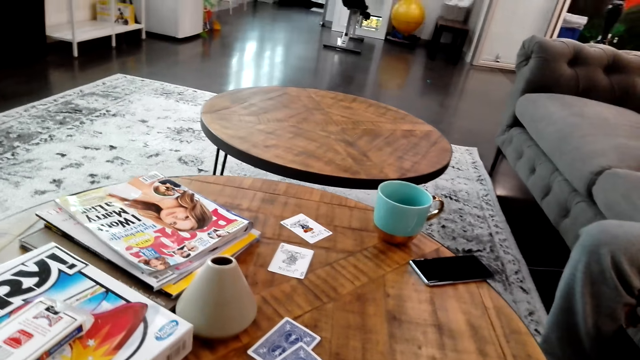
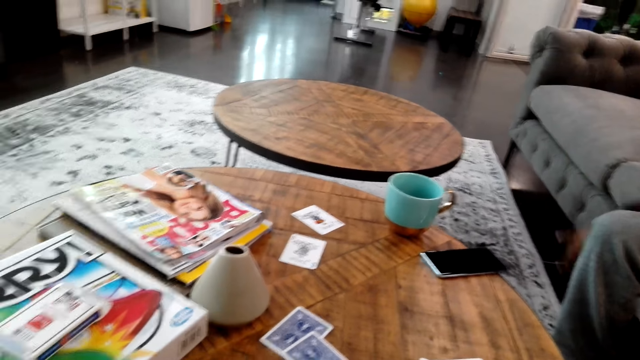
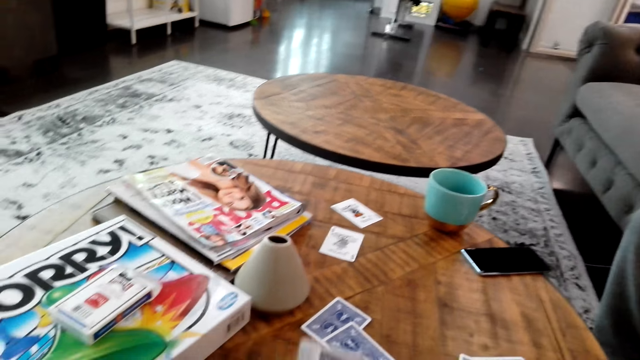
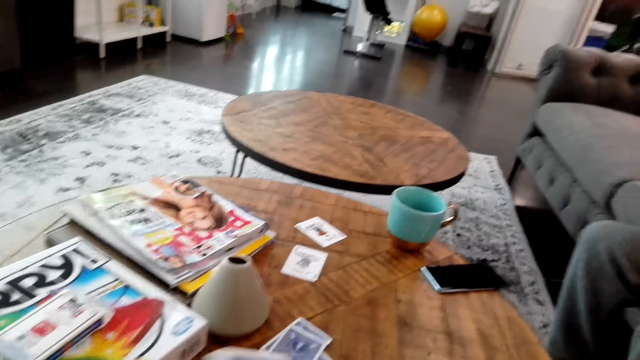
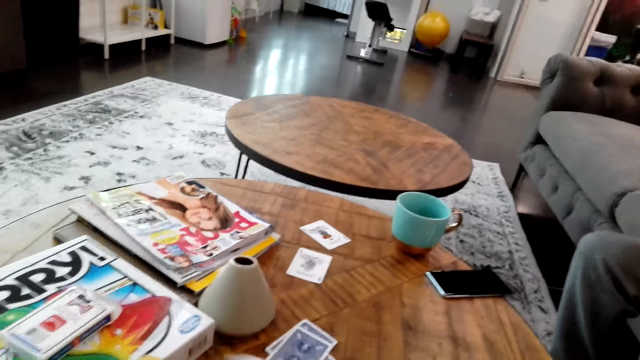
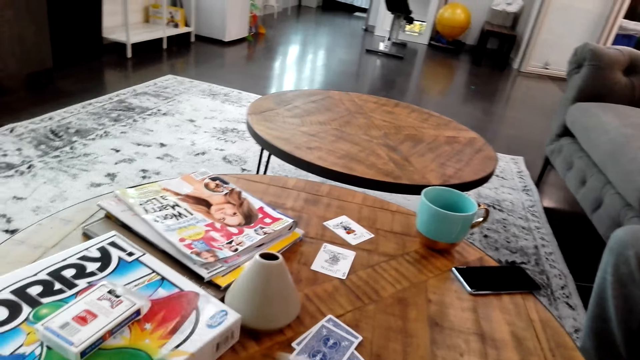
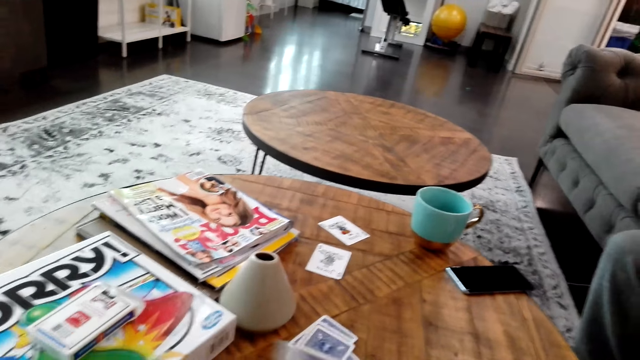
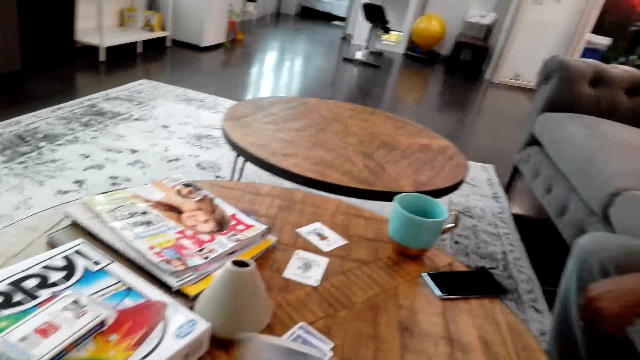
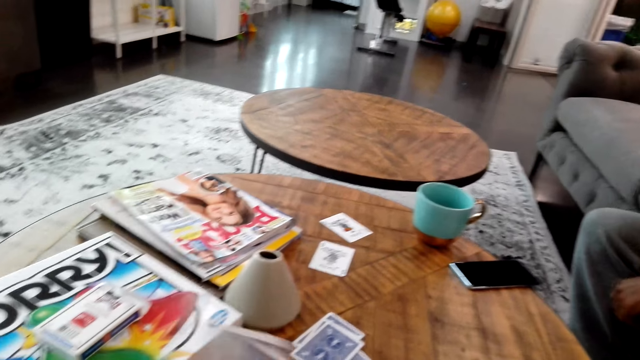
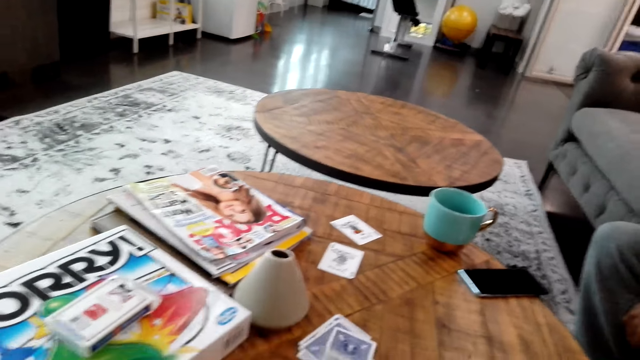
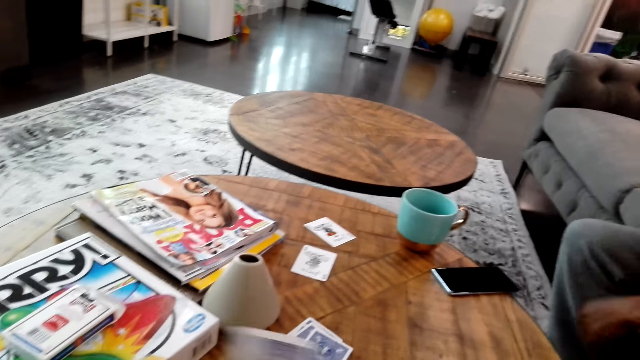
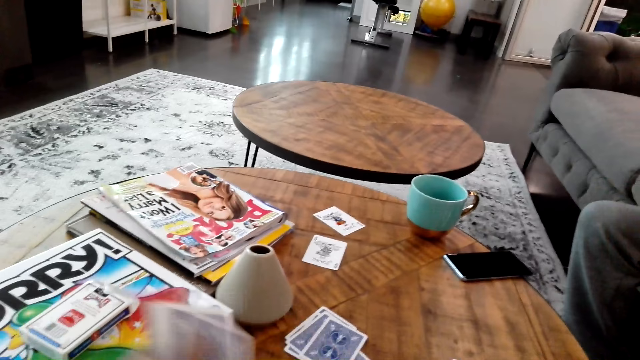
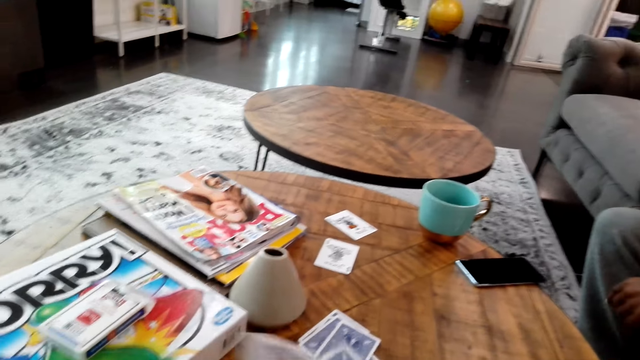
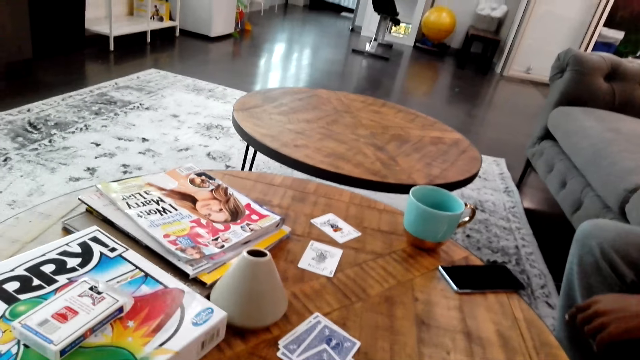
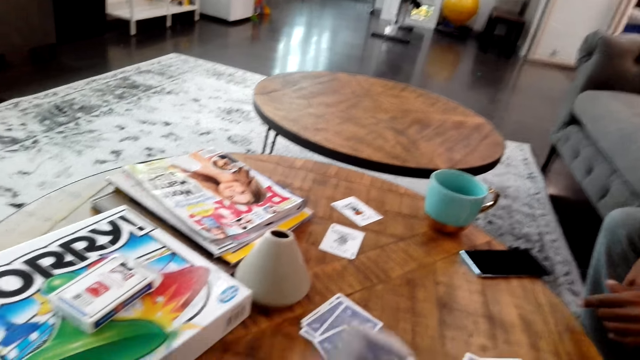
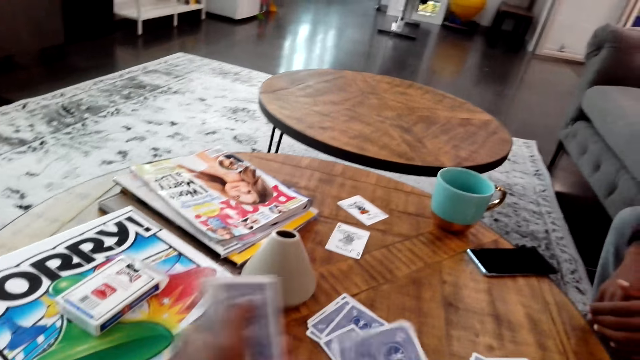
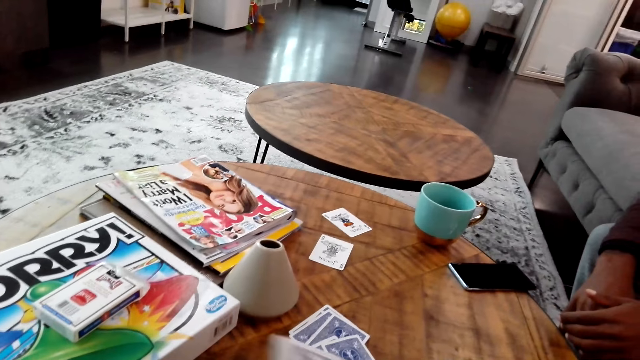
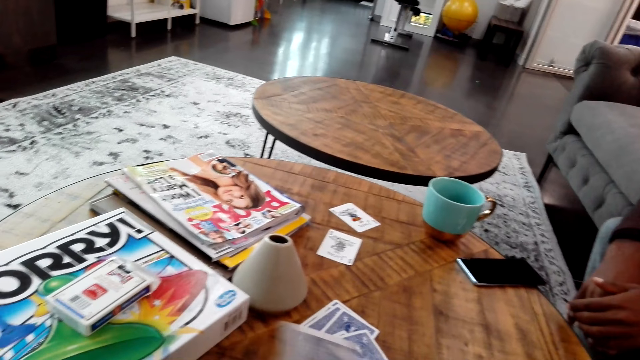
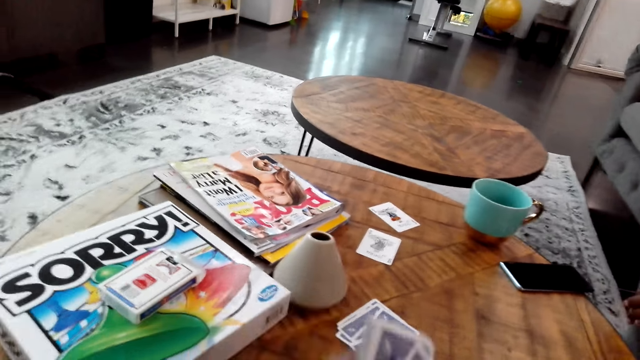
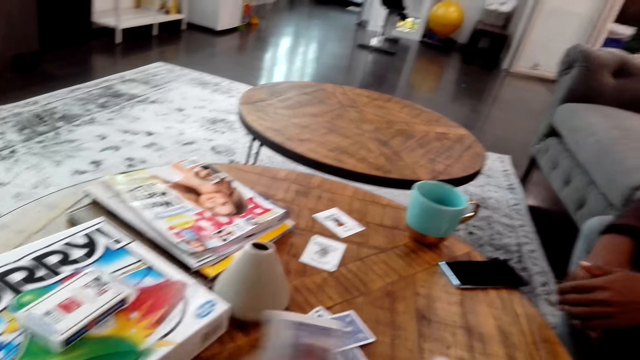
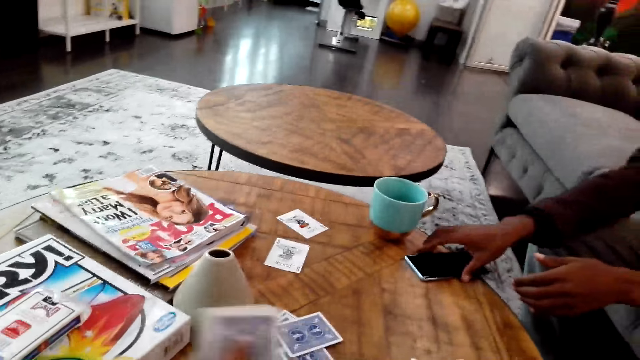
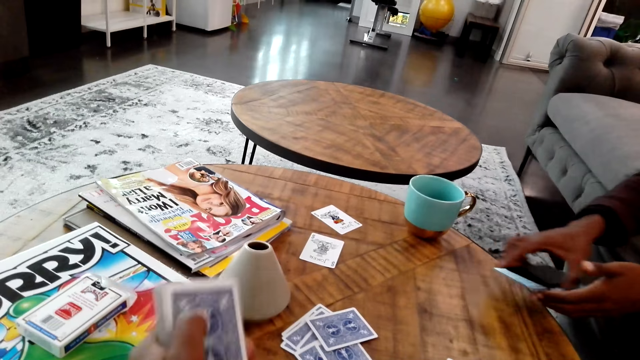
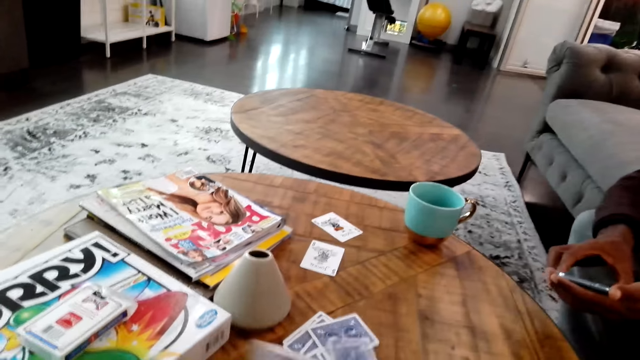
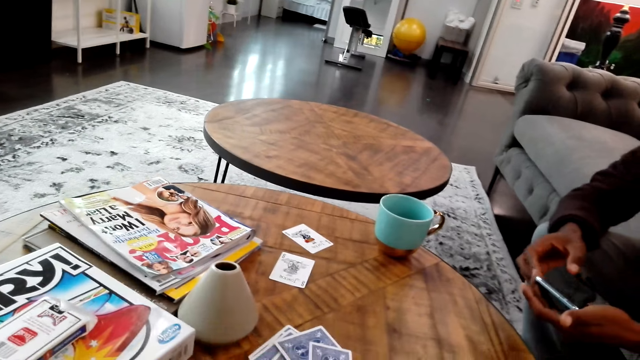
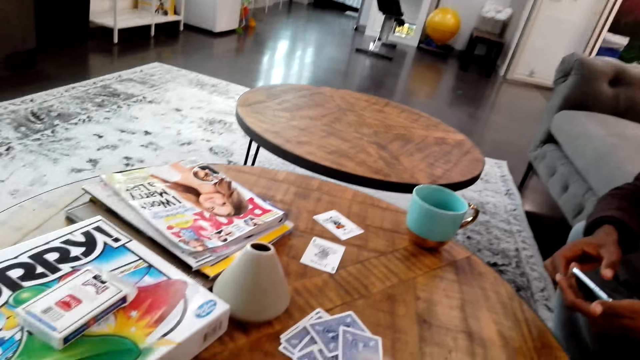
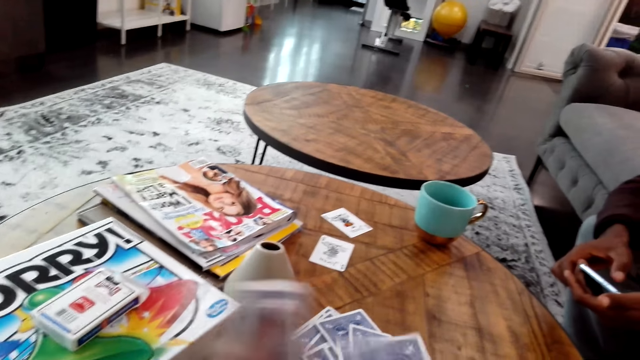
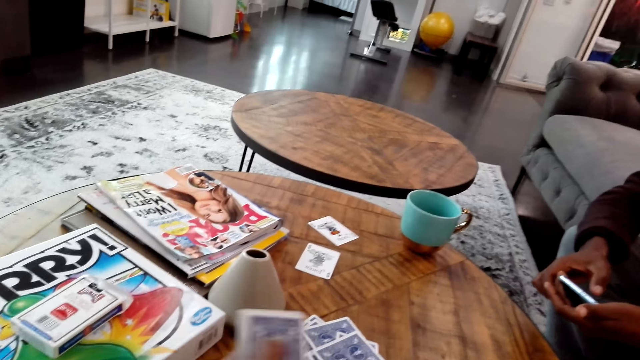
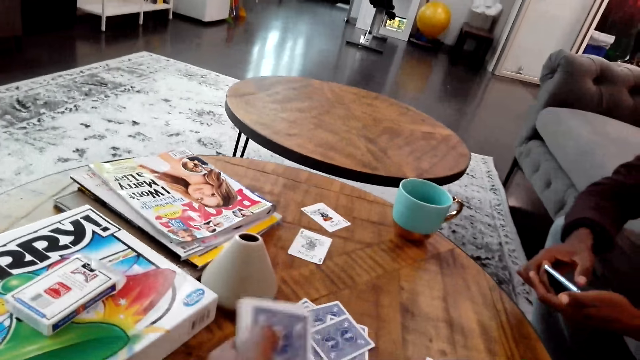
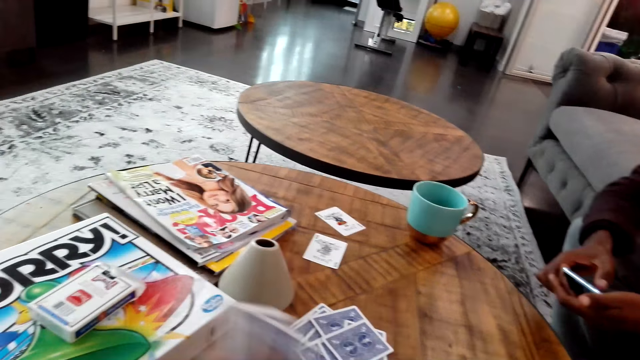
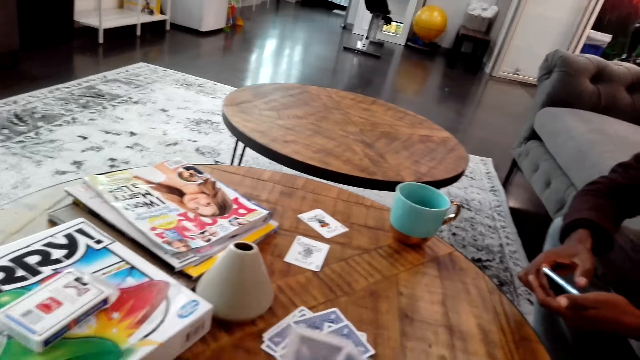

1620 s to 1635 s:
A man does something. The camera wearer moves cards on the table. The man does something. The camera wearer moves the cards on the hands. The man picks a phone from the table. The man operates the phone. The camera wearer moves the cards on the hands.

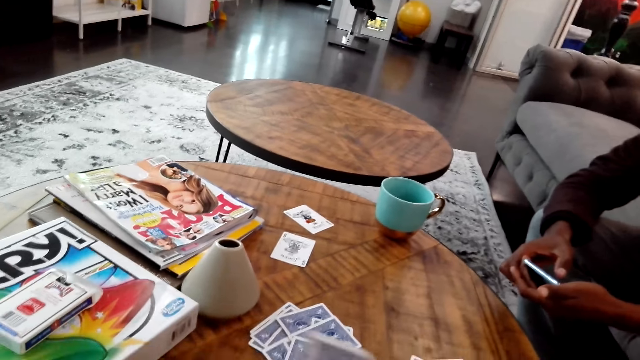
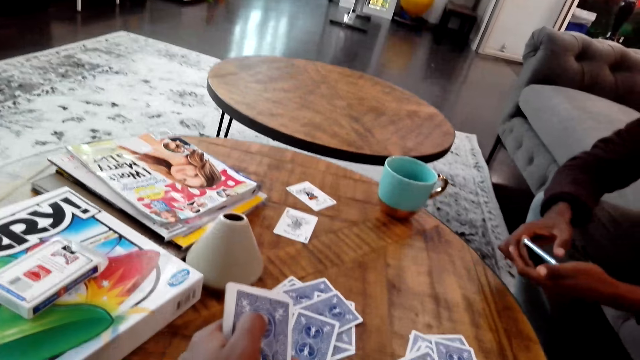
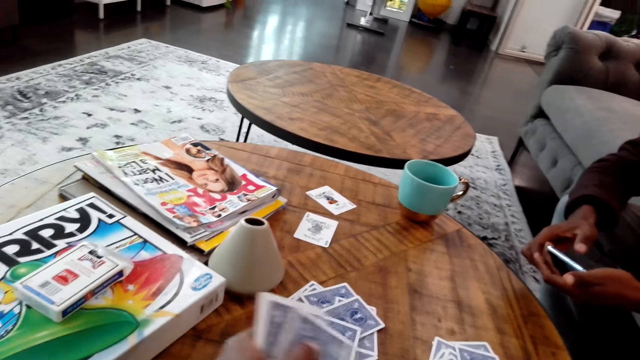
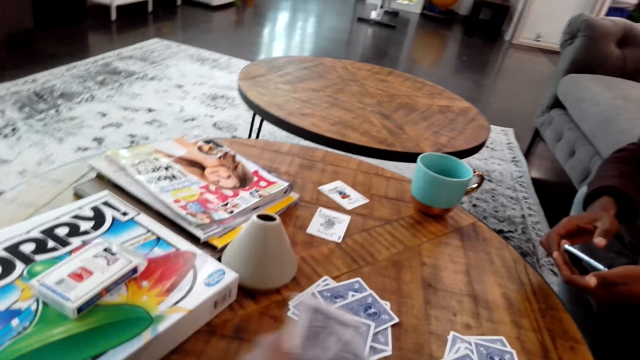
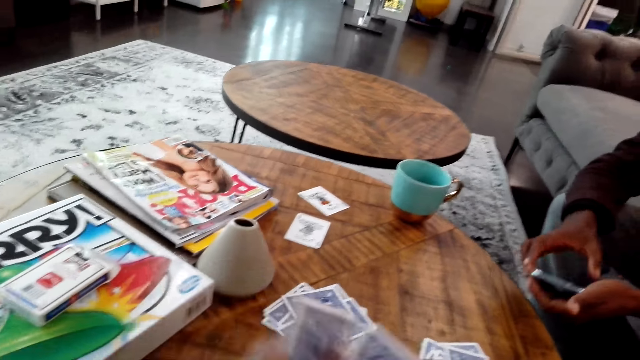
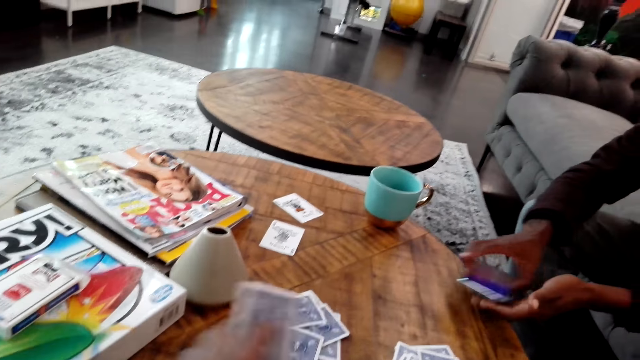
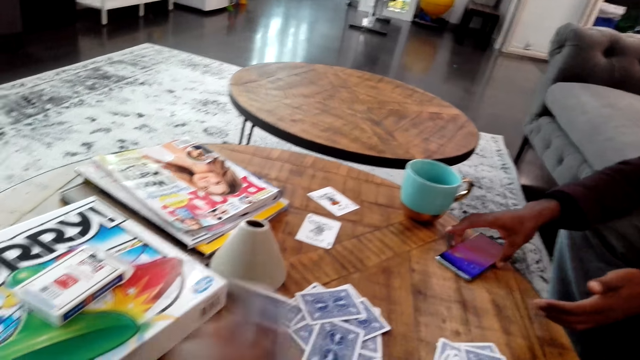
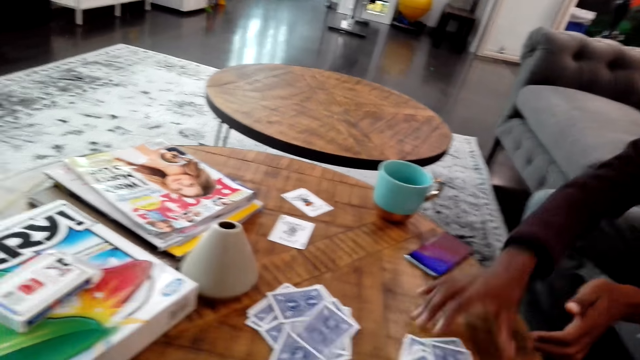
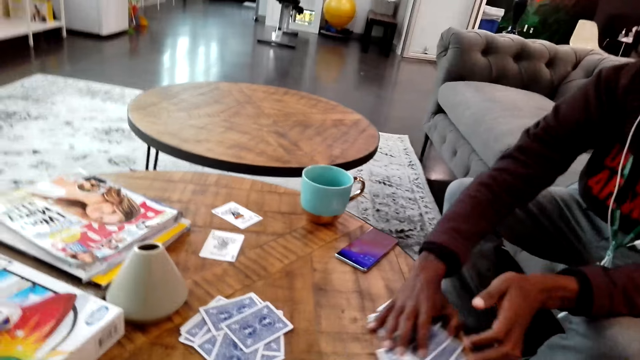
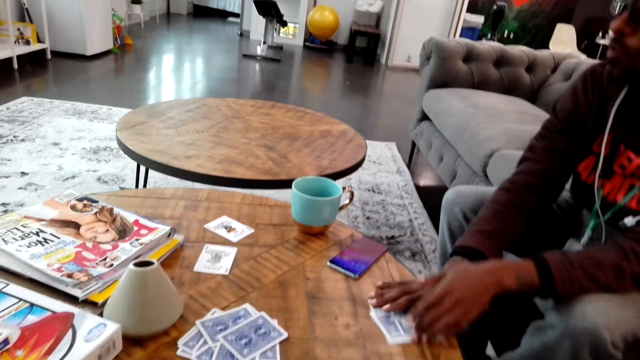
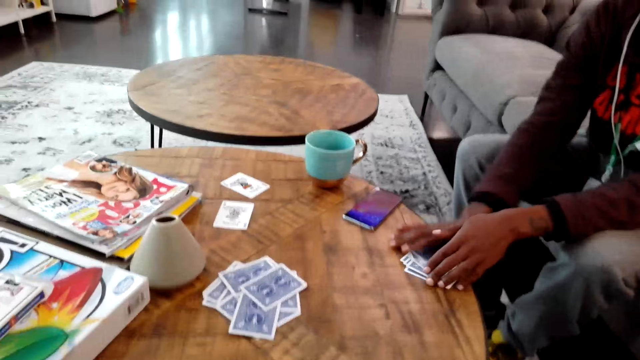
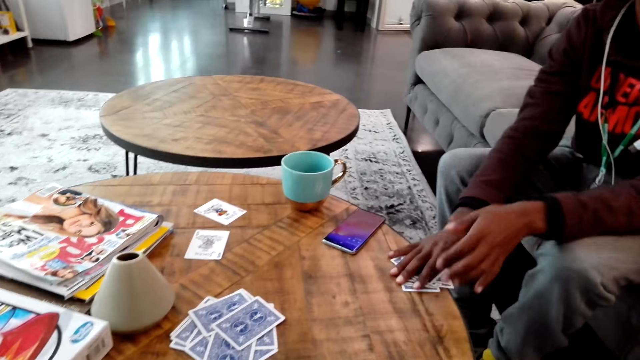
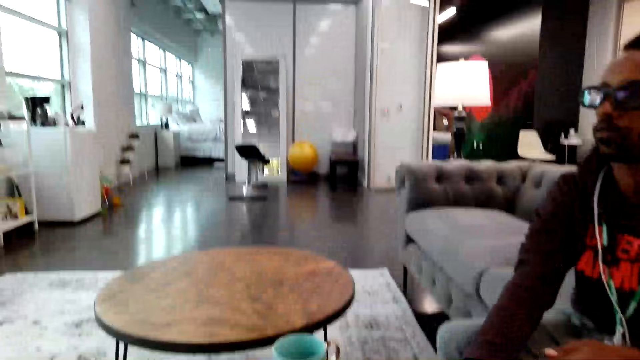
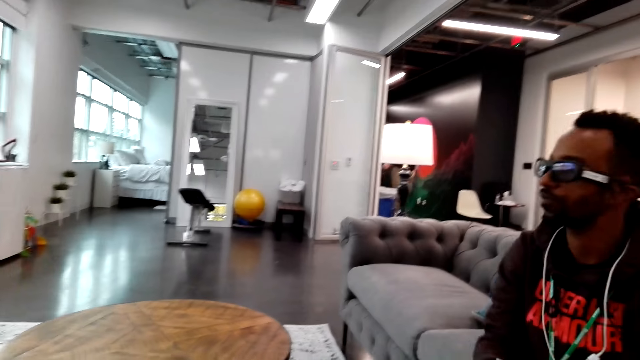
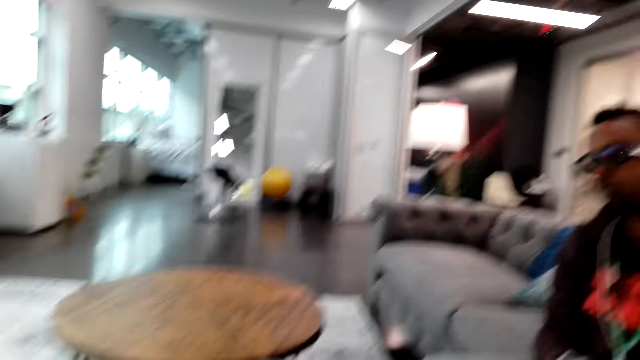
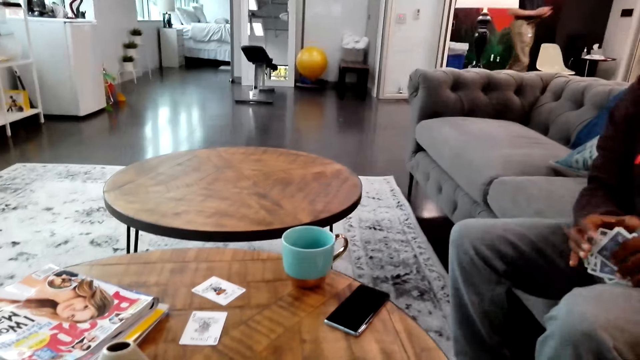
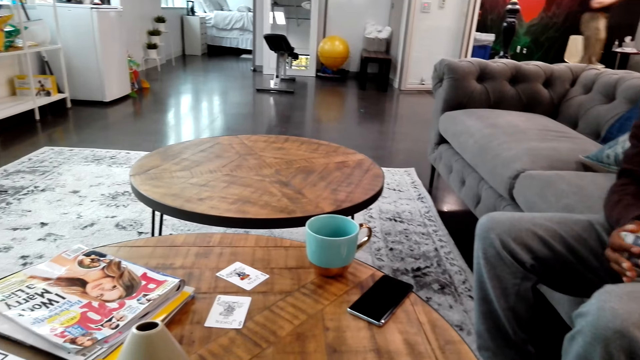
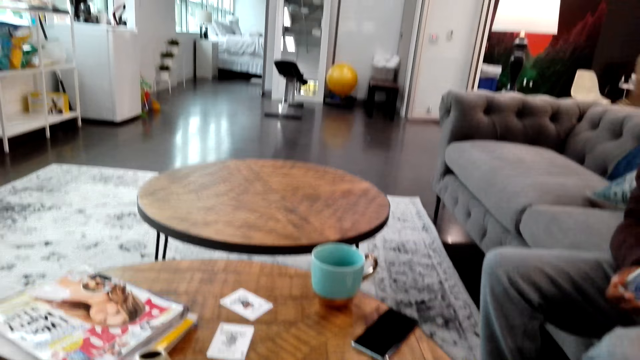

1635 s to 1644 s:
A man operates the phone. The camera wearer counts cards on the hands. The man places a card on the table. The man picks up the cards from the table and moves a card on the table. The camera wearer looks around. The man holds a card on the hand.
